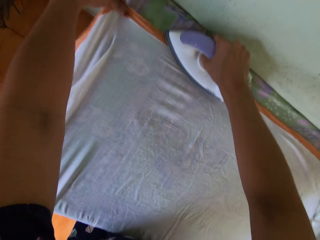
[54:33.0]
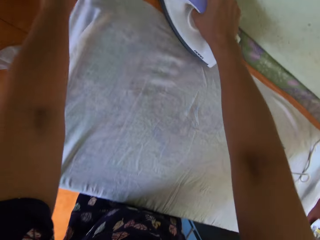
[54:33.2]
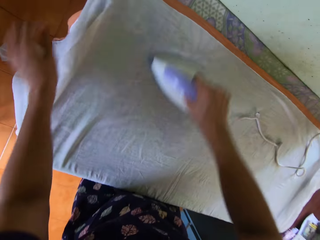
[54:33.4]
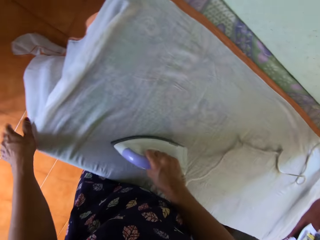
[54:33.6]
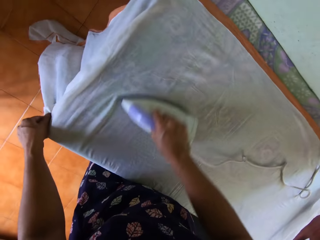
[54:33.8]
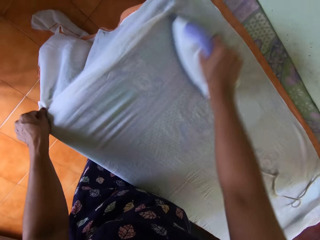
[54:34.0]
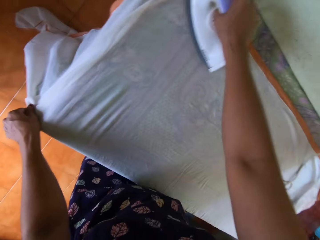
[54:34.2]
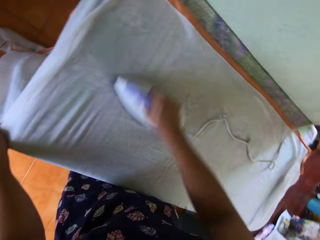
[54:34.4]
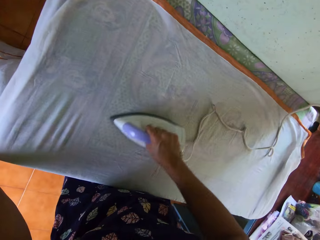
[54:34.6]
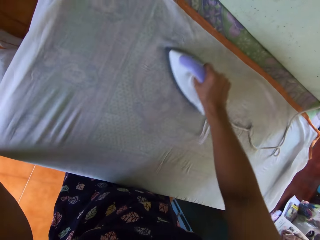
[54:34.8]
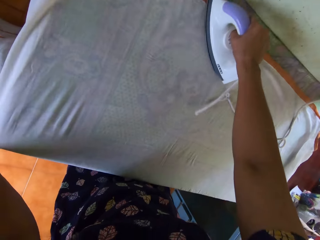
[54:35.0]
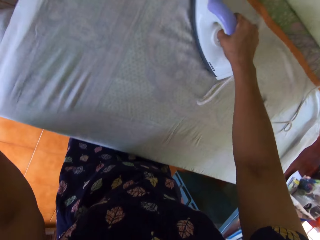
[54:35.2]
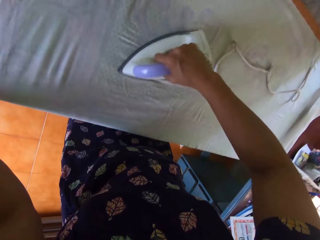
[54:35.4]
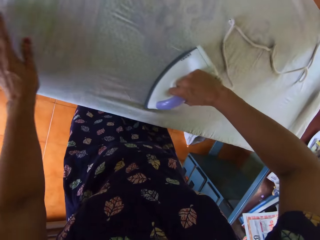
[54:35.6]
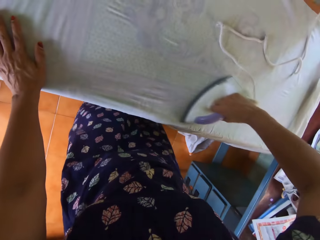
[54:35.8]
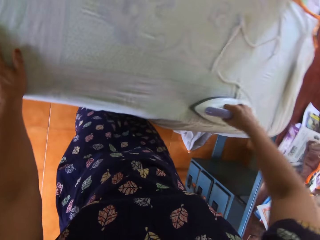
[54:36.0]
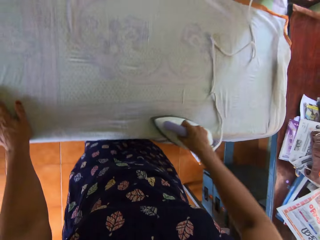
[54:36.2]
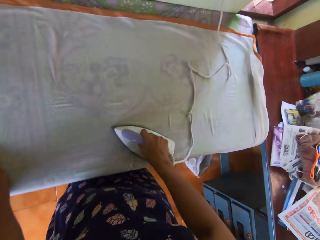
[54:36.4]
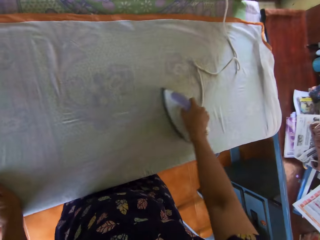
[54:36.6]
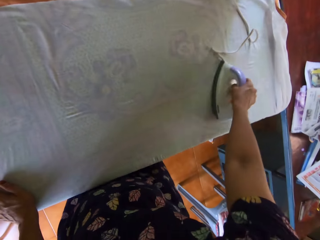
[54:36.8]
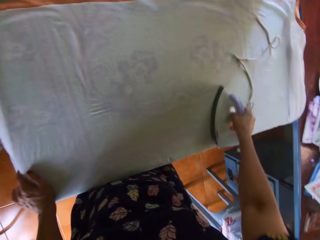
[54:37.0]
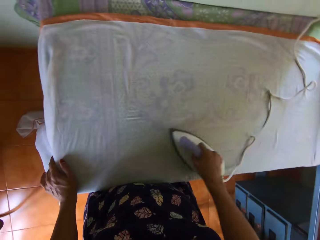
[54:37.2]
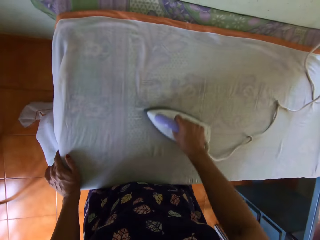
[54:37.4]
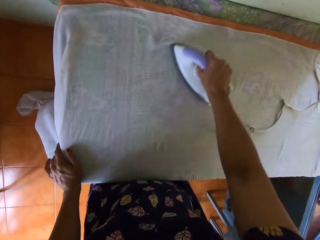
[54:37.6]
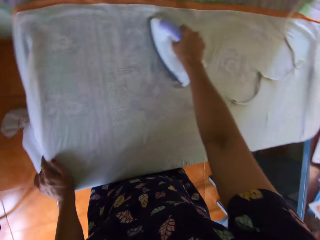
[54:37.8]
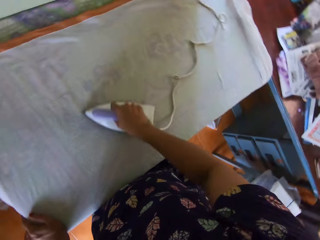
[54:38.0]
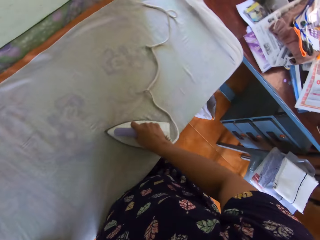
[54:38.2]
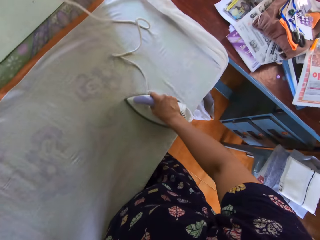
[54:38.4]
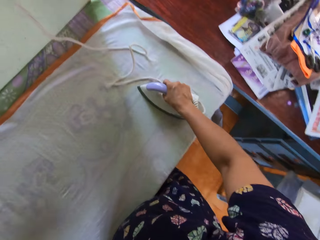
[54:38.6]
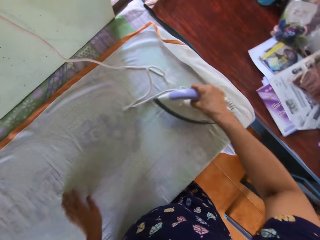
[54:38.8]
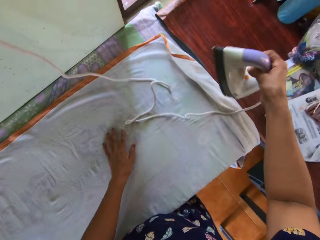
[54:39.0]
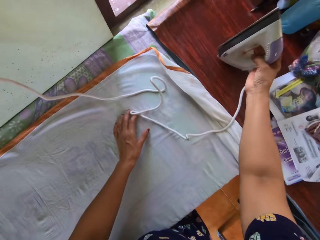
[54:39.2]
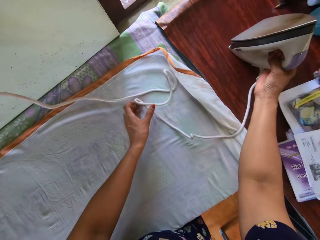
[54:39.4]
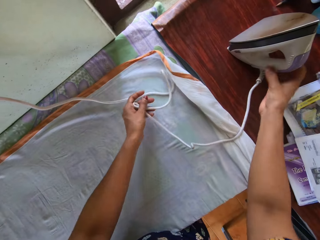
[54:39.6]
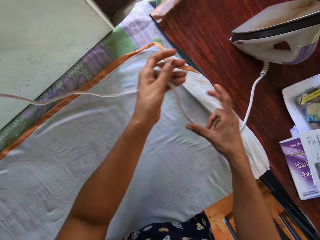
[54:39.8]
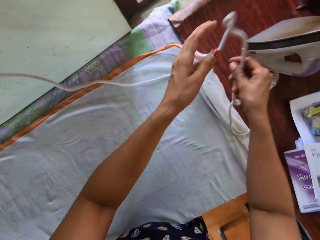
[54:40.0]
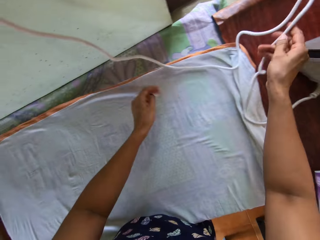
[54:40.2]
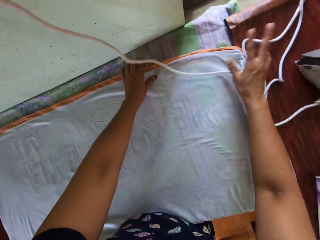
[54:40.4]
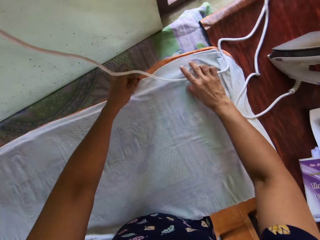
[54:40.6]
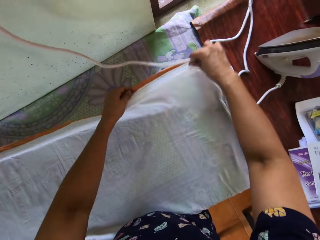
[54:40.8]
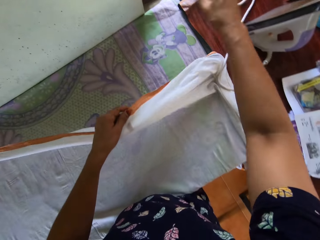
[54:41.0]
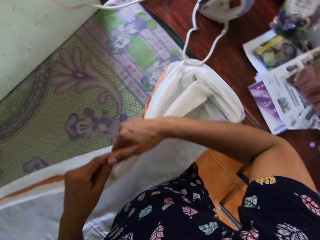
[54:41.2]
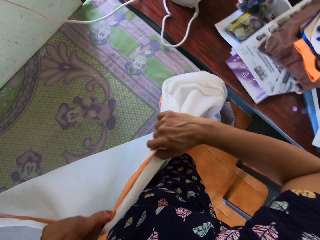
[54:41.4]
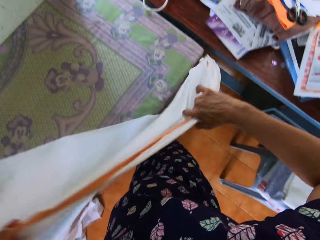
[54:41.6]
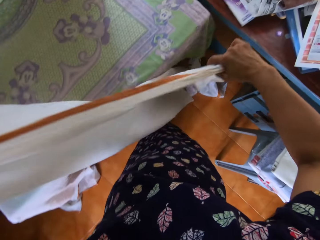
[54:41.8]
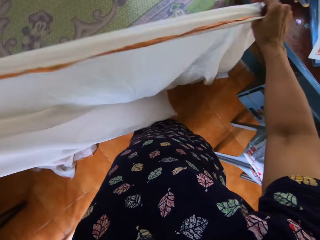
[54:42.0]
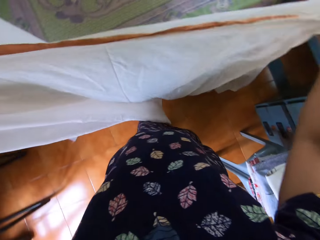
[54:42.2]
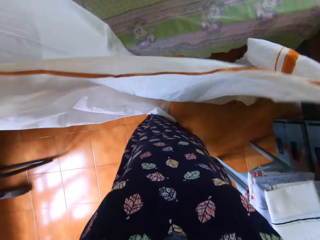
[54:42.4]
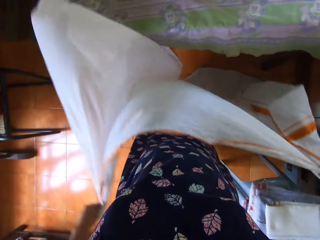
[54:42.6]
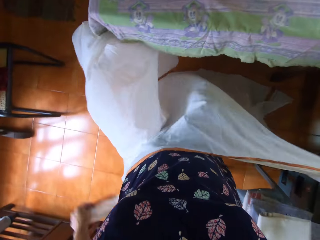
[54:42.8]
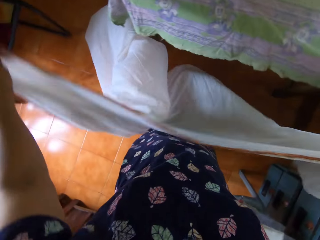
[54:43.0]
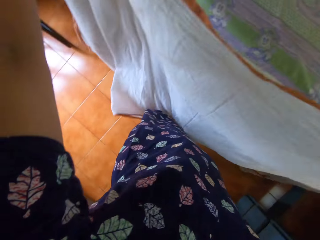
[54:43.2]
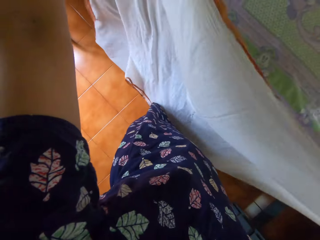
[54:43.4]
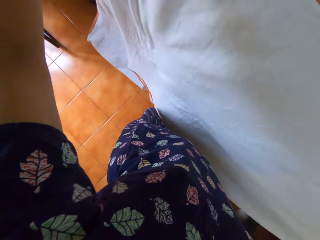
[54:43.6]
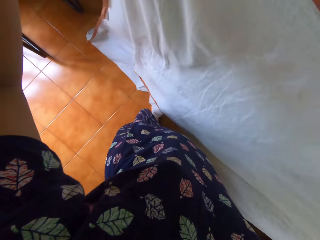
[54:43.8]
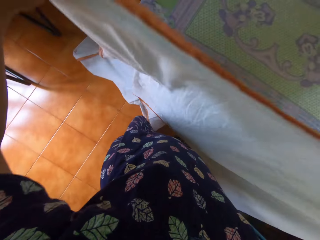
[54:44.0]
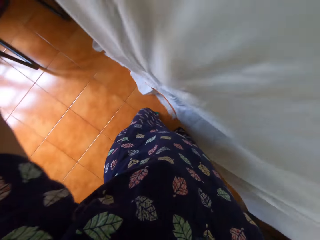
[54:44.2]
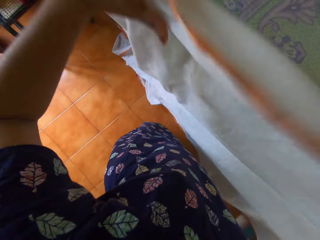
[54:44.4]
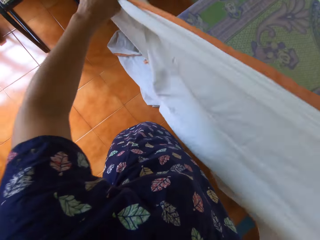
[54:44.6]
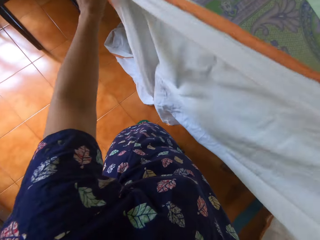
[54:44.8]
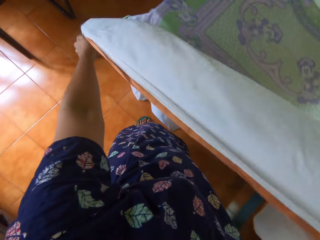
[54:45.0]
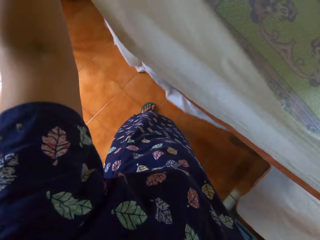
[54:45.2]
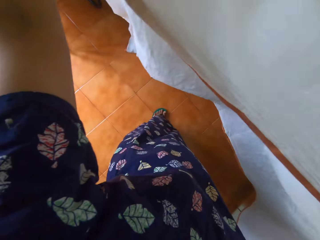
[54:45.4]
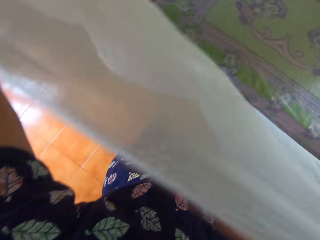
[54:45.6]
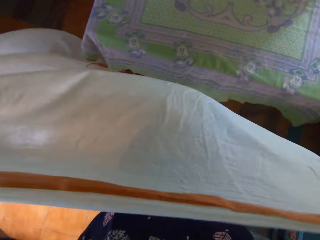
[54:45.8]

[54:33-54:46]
The camera wearer moves the iron cable. They drop the pressing iron on the desk. They pick up the bedsheet or piece of cloth from the pressing table with both hands. They straighten the piece of cloth.

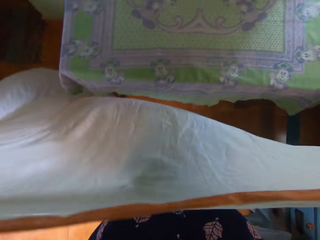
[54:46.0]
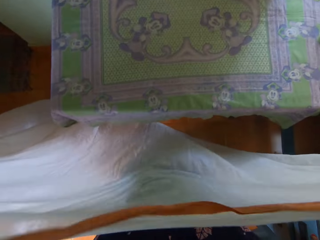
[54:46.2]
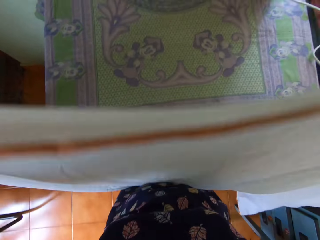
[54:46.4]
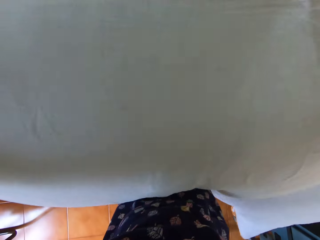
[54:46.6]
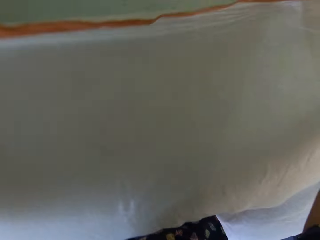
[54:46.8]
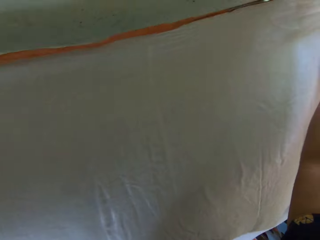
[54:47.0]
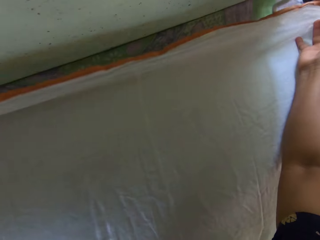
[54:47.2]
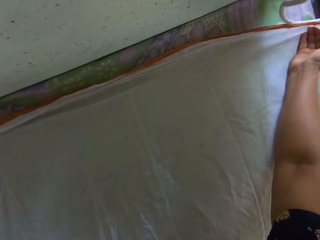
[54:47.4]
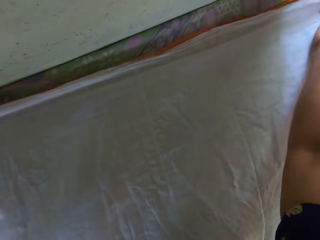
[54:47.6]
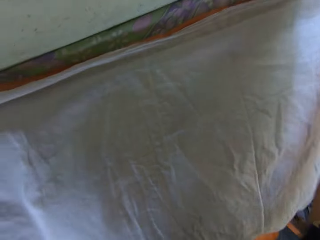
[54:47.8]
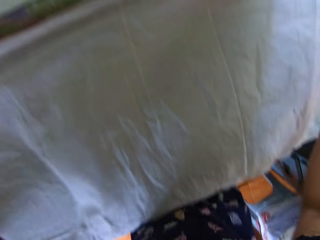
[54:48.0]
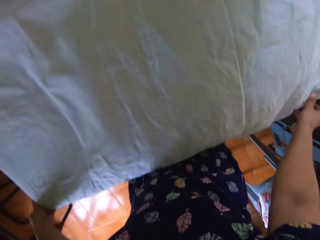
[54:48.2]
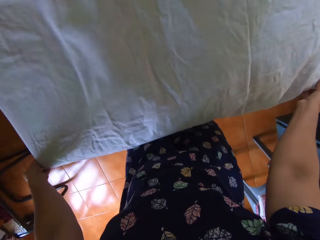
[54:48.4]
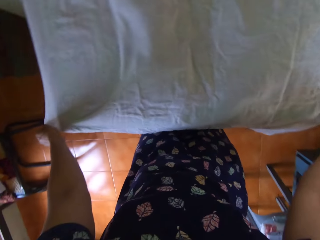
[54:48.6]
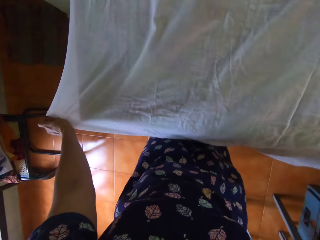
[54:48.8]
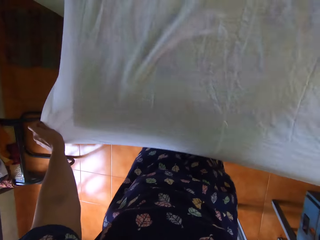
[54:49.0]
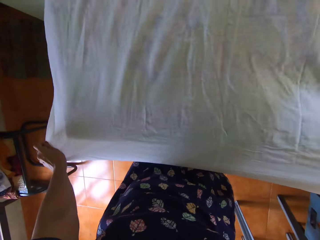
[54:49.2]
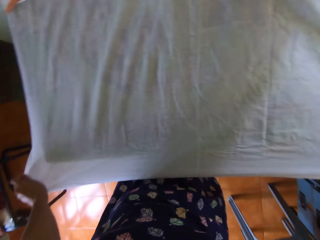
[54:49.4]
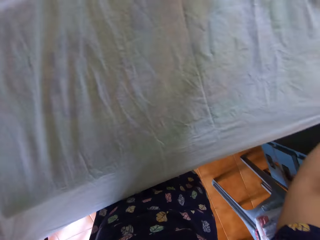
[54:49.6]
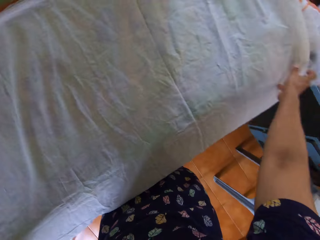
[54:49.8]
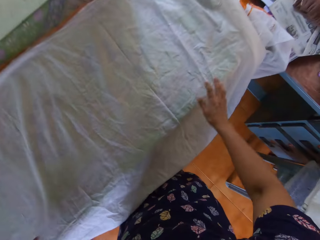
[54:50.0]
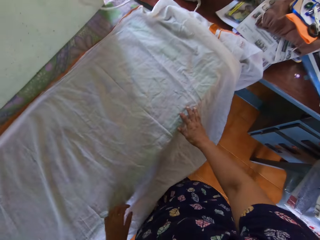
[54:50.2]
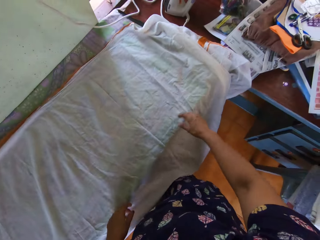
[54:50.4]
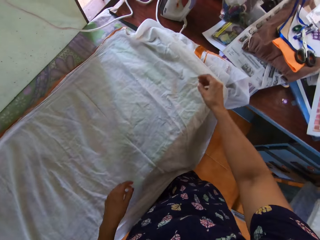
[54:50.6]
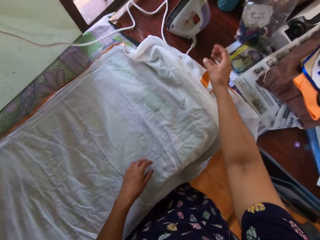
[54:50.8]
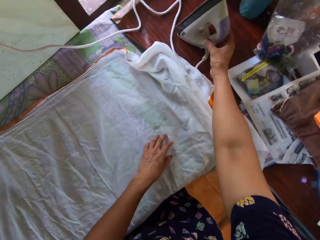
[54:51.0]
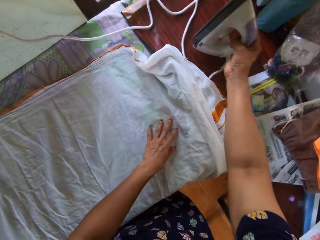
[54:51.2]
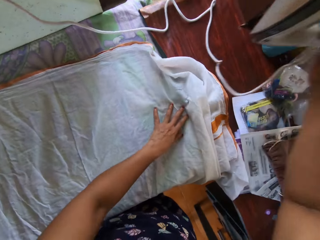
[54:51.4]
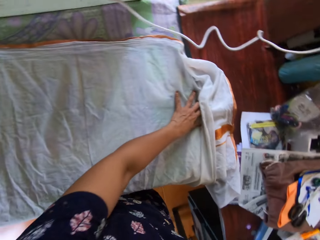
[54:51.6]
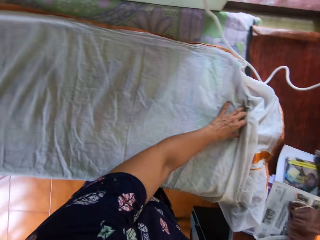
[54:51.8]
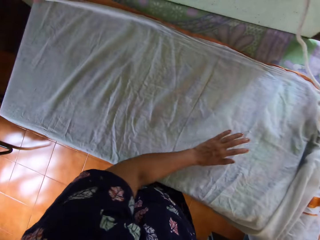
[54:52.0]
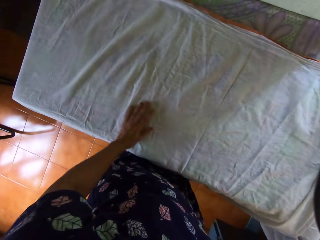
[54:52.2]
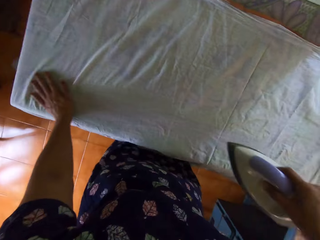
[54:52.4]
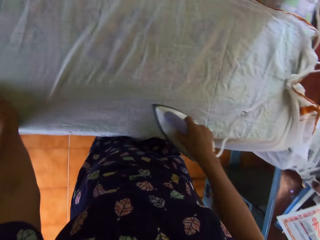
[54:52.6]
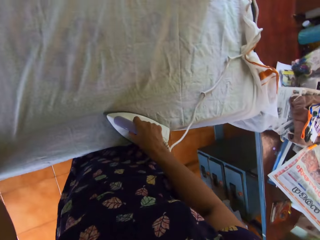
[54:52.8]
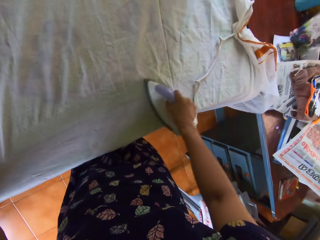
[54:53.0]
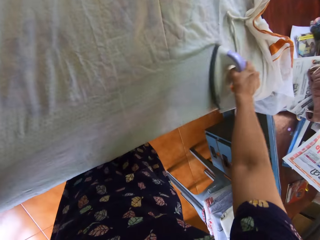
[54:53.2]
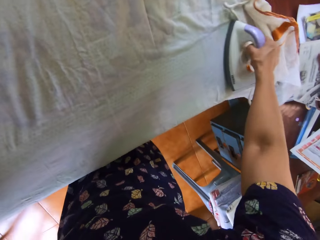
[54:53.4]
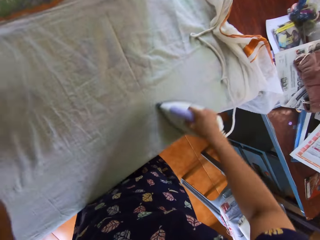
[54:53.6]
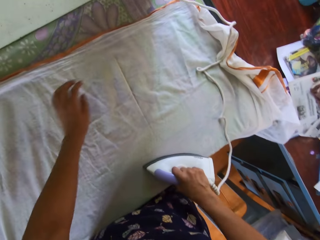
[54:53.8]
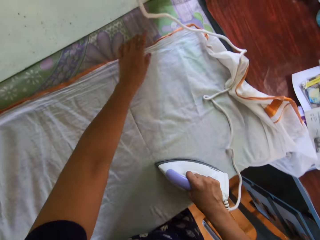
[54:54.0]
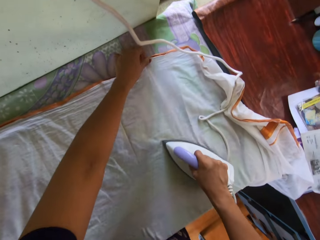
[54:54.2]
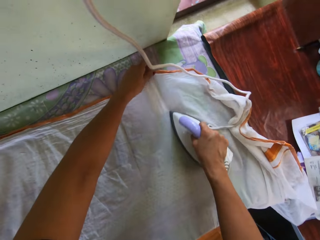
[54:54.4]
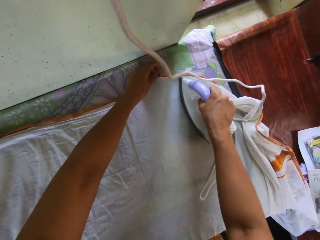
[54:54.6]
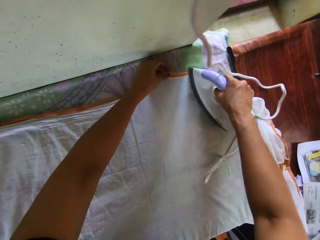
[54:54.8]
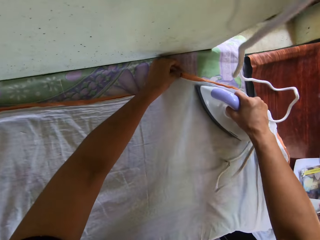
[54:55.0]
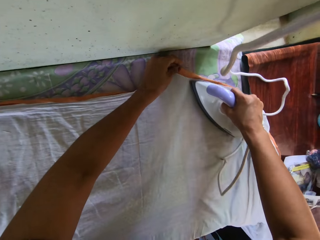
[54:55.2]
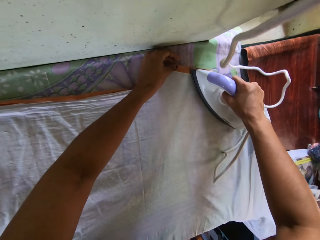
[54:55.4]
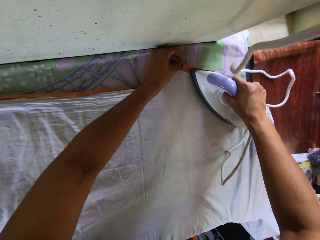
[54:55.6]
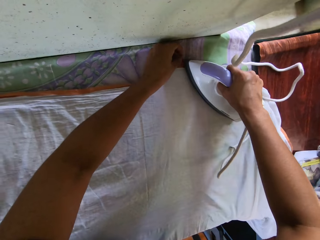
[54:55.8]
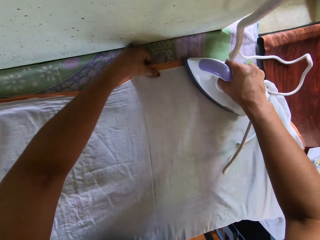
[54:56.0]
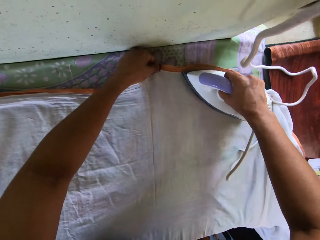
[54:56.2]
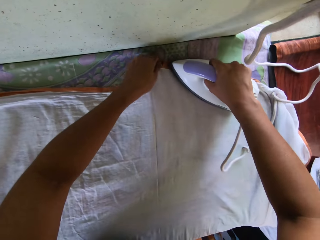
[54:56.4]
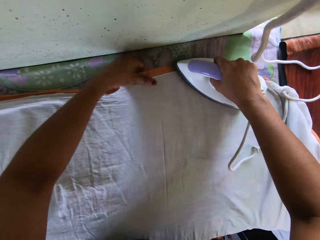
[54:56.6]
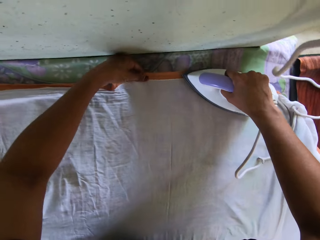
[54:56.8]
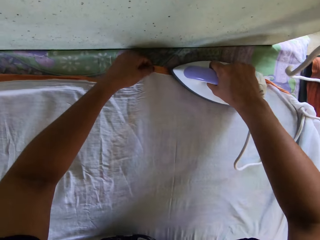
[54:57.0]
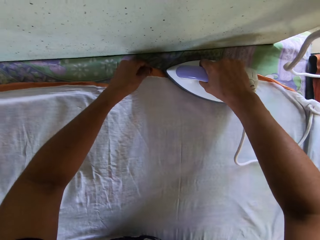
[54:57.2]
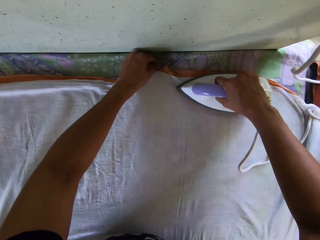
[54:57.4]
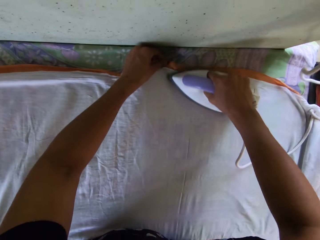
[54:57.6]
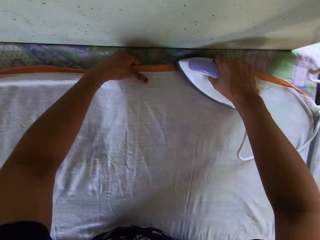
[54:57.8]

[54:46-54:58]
The camera wearer lays the piece of cloth on the table. She straightens the bedsheet on the pressing table with both hands. She picks the pressing iron up from the desk with her right hand. She straightens the cloth. She presses the bedsheet on the pressing table with the pressing iron in her right hand.
